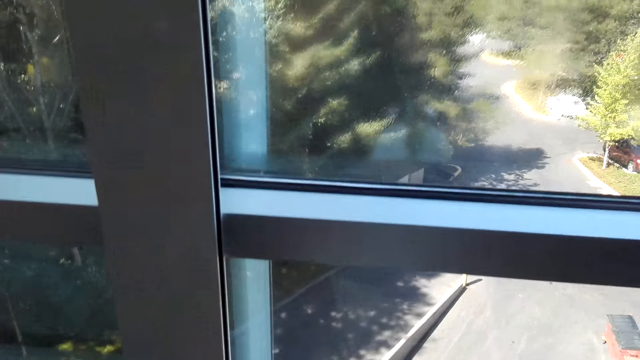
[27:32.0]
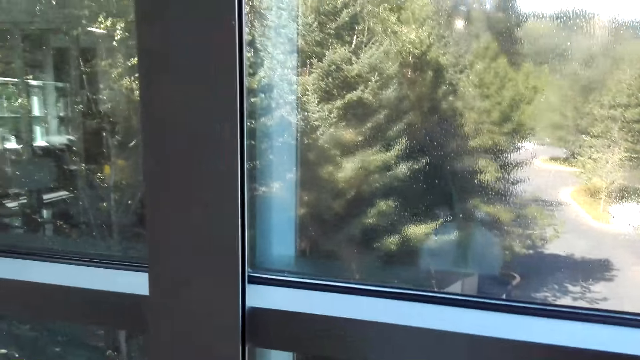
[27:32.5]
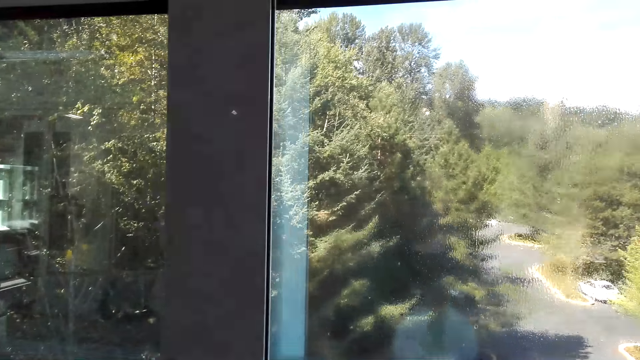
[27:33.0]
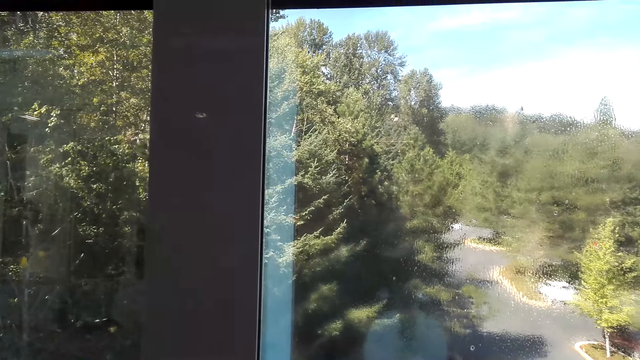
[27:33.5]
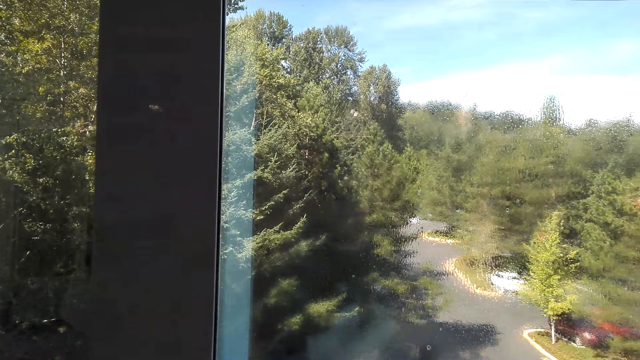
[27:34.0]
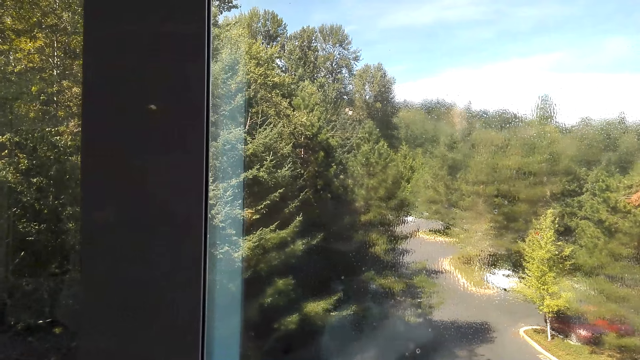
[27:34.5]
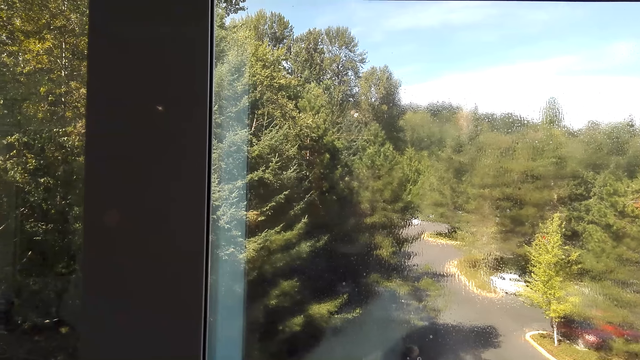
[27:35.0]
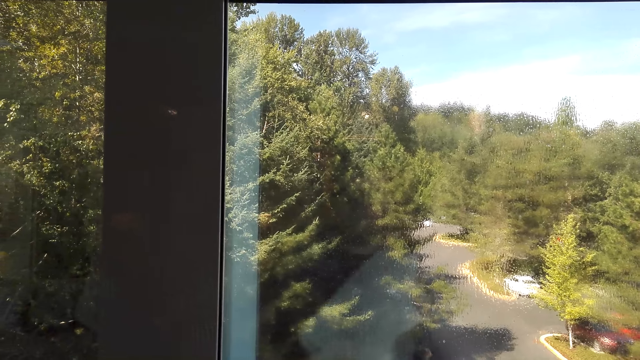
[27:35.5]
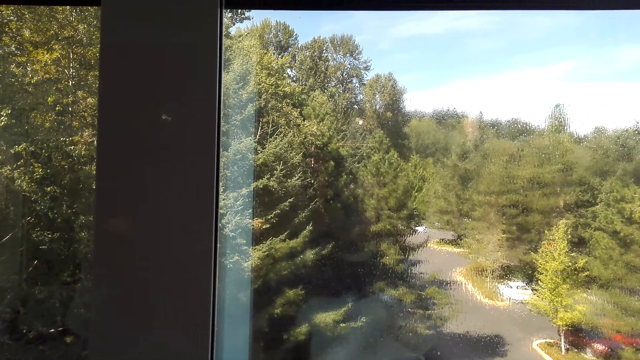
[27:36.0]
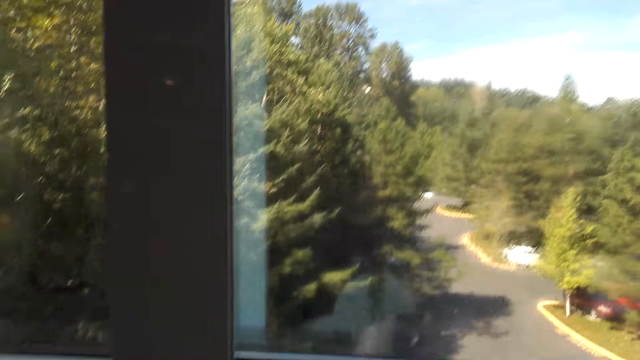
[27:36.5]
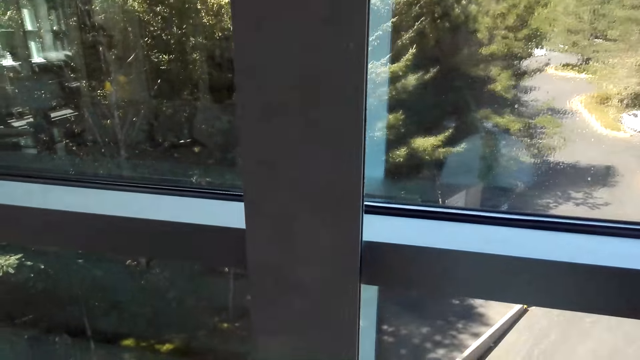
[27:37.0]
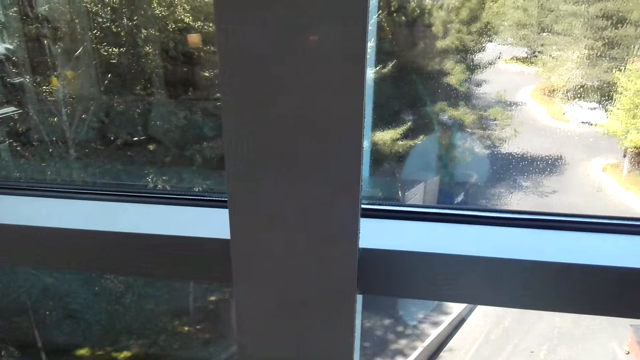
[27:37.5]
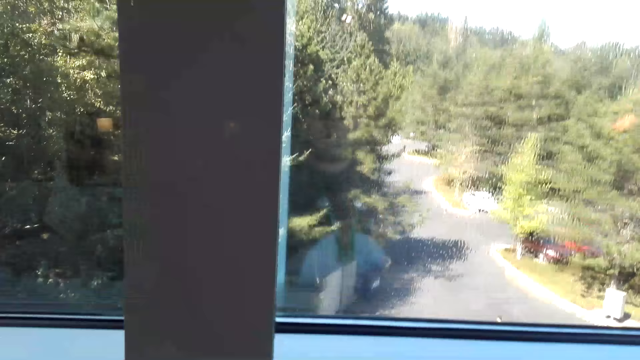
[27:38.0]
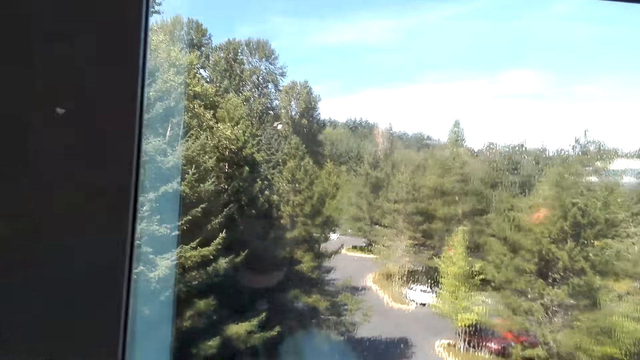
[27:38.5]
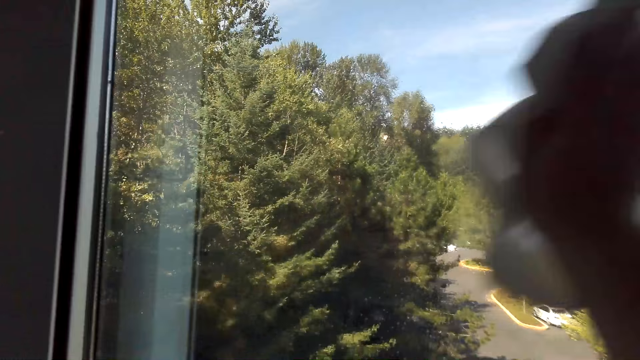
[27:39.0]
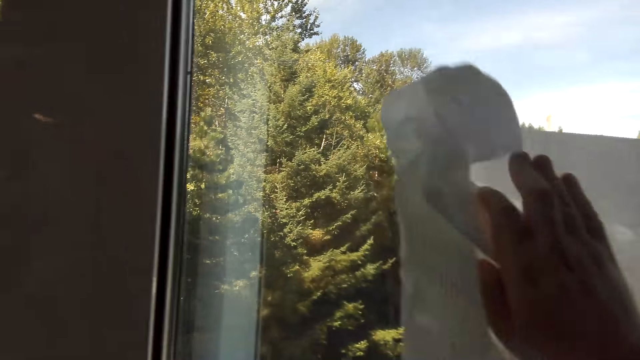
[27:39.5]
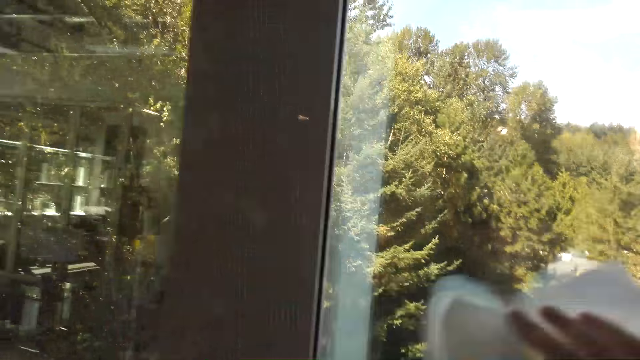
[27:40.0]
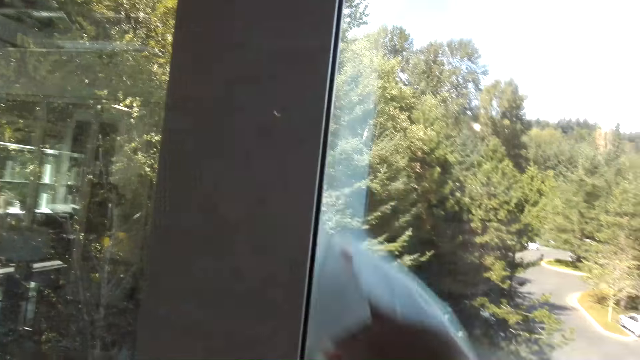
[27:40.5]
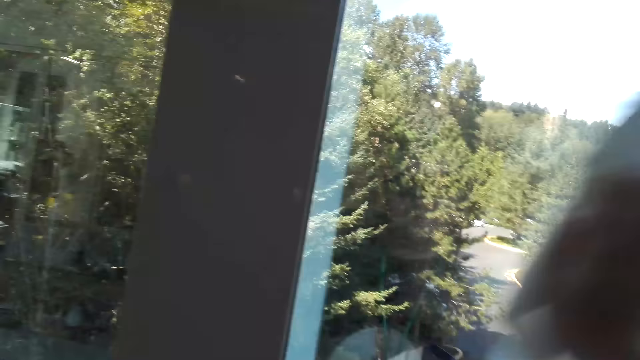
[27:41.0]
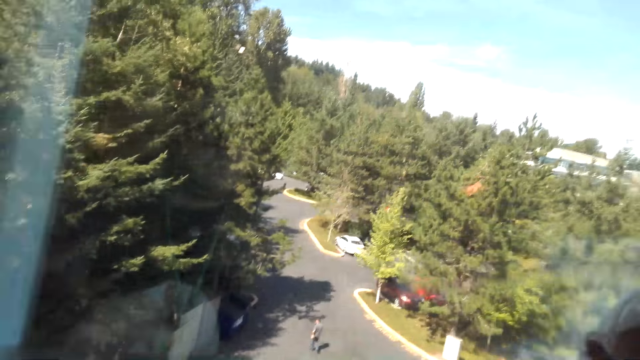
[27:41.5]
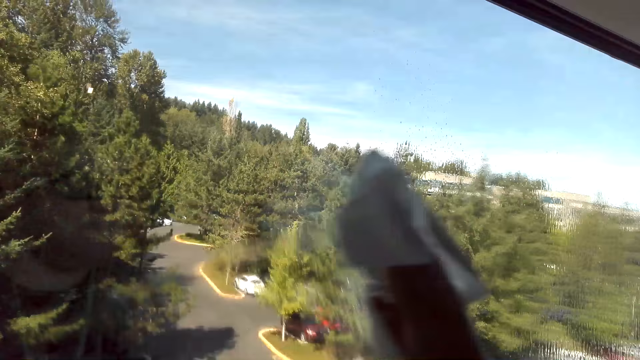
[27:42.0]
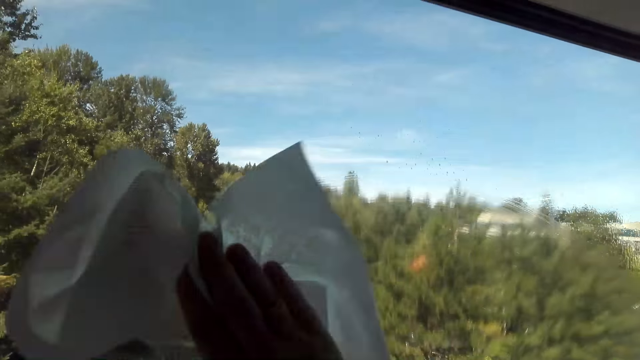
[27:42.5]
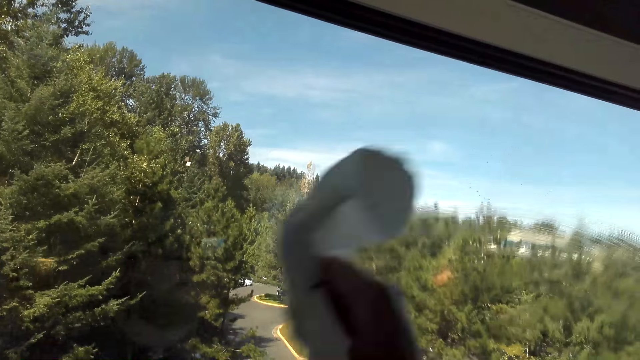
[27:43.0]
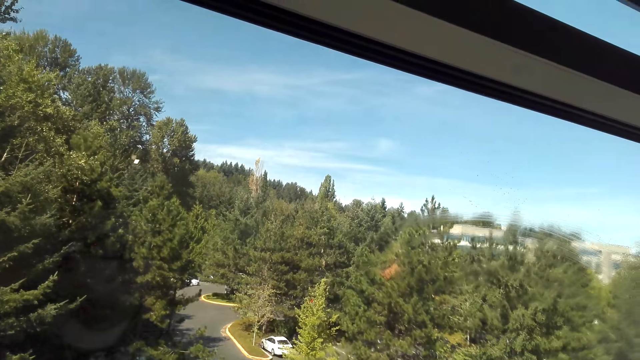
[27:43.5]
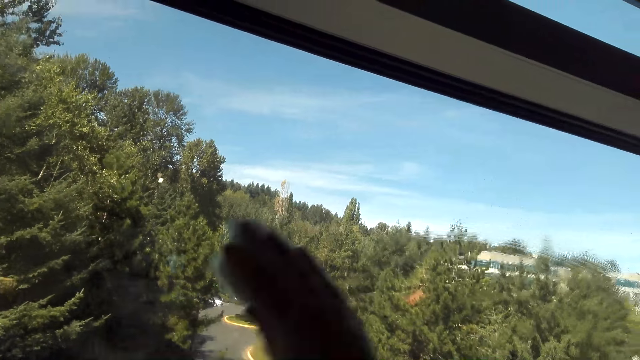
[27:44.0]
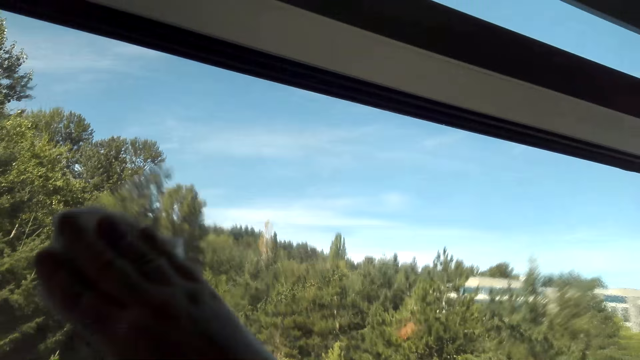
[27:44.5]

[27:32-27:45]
The camera wearer cuts a piece of tissue paper. They wipe the window with the tissue paper.

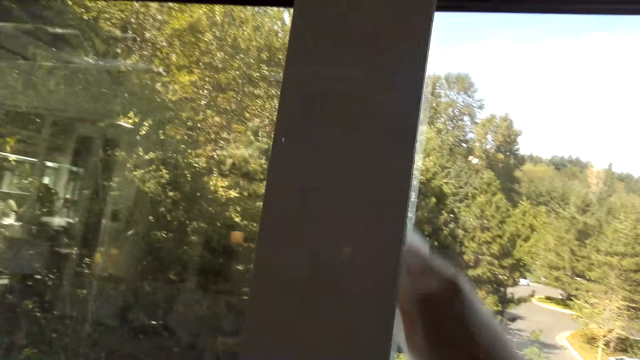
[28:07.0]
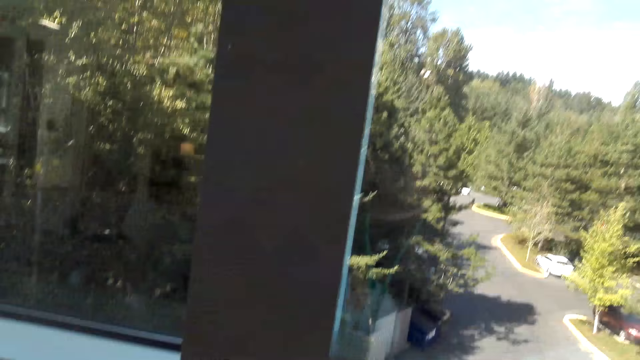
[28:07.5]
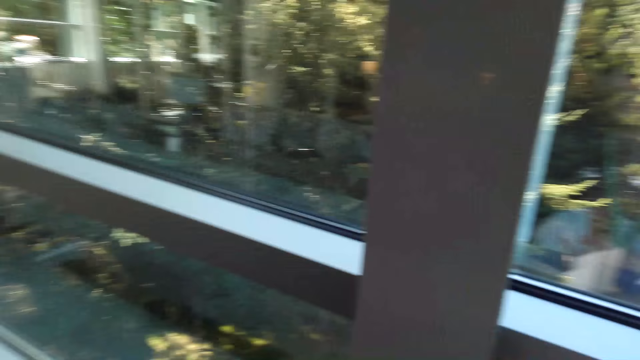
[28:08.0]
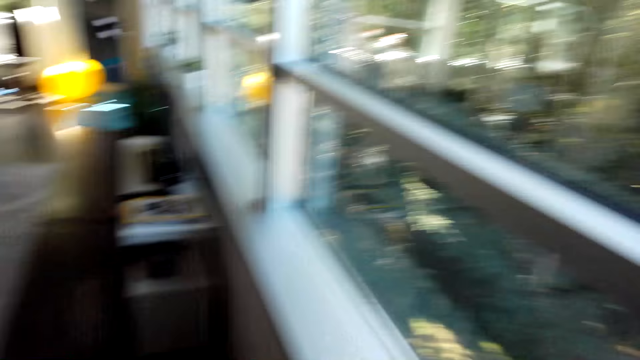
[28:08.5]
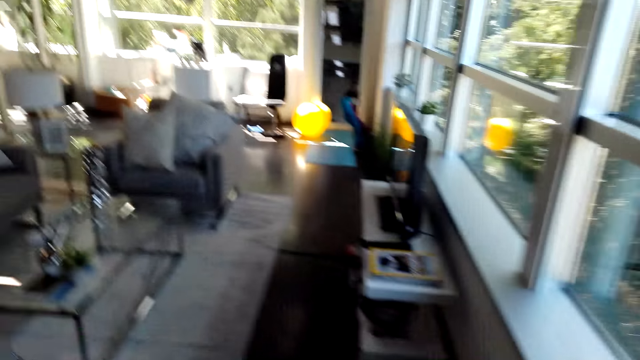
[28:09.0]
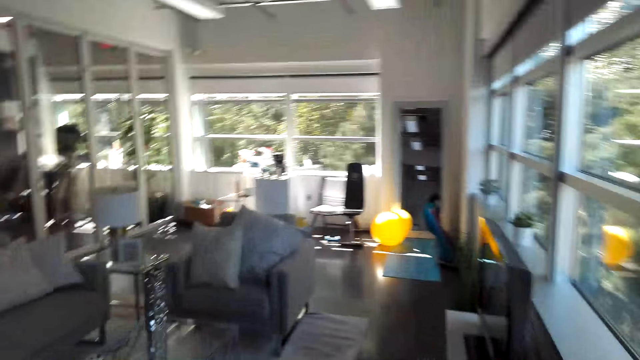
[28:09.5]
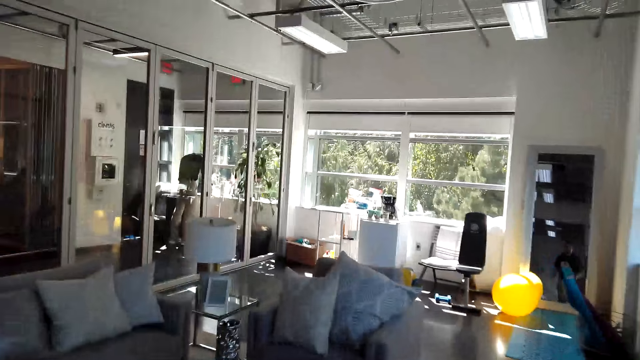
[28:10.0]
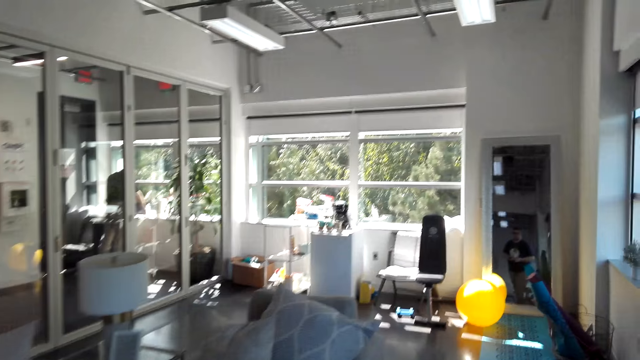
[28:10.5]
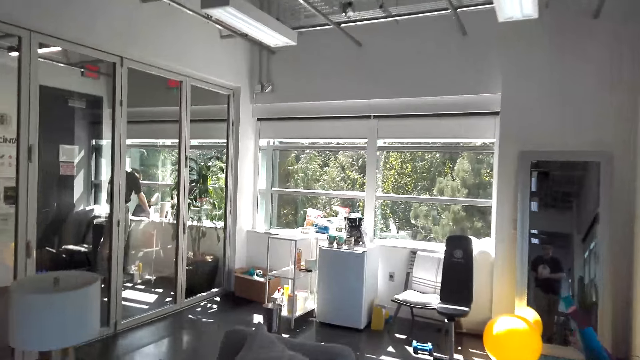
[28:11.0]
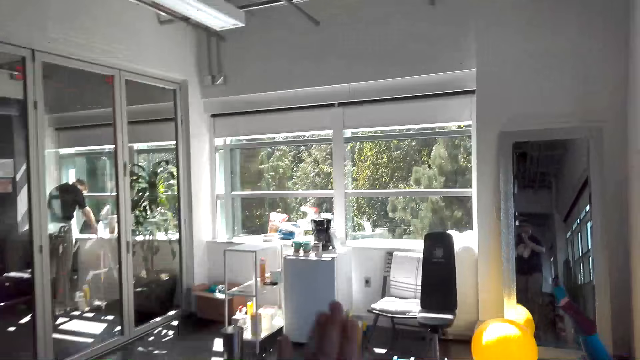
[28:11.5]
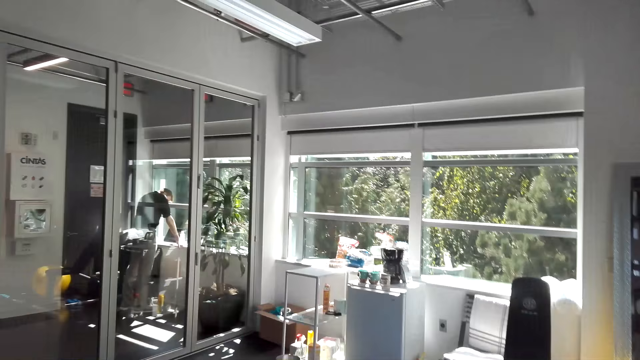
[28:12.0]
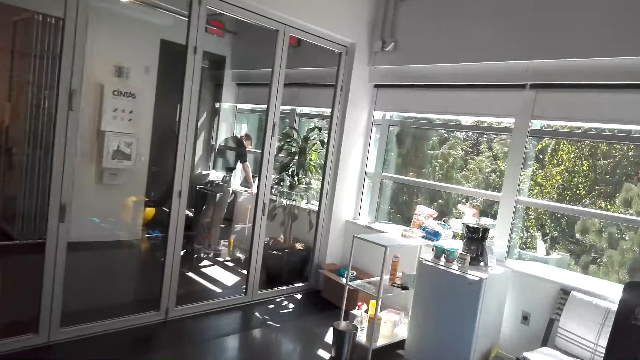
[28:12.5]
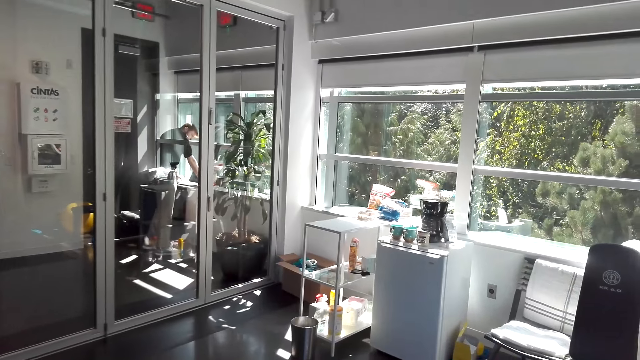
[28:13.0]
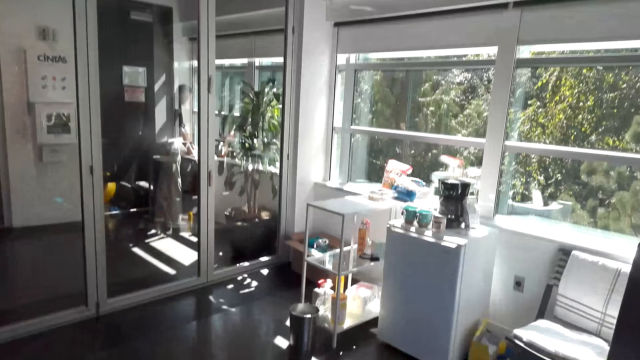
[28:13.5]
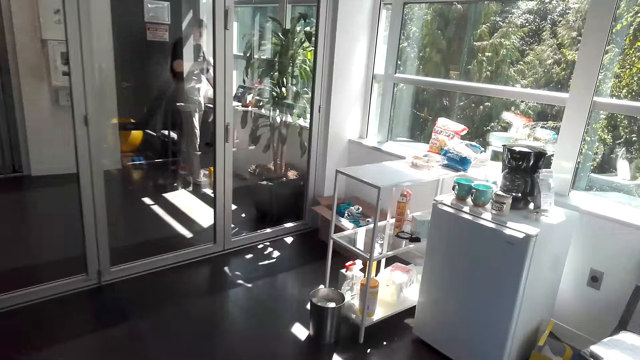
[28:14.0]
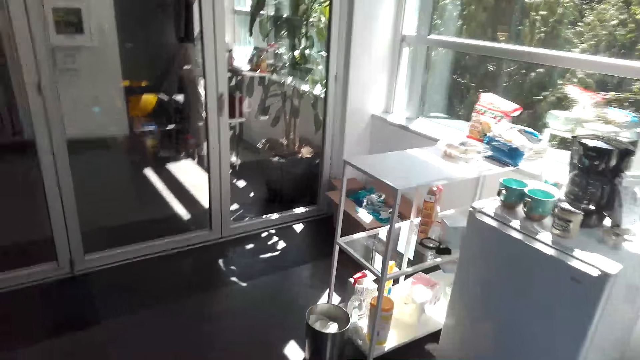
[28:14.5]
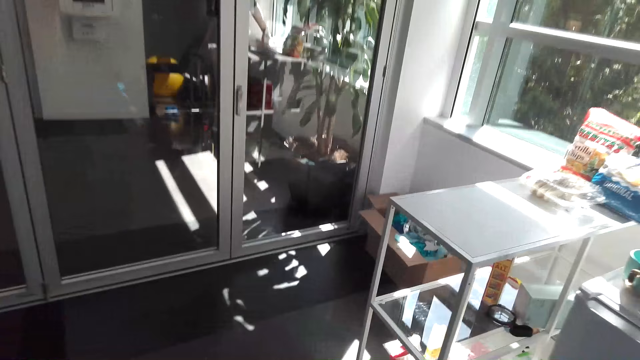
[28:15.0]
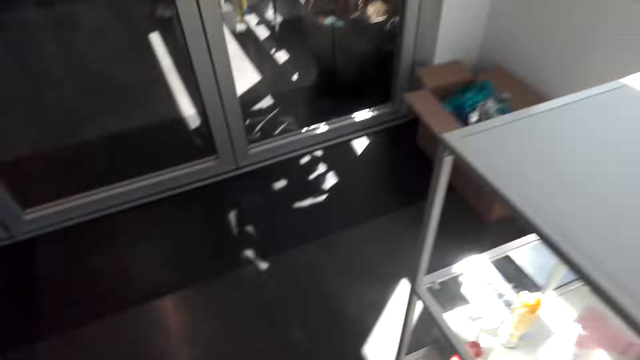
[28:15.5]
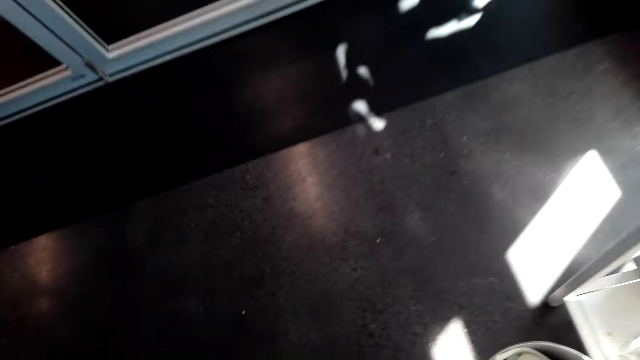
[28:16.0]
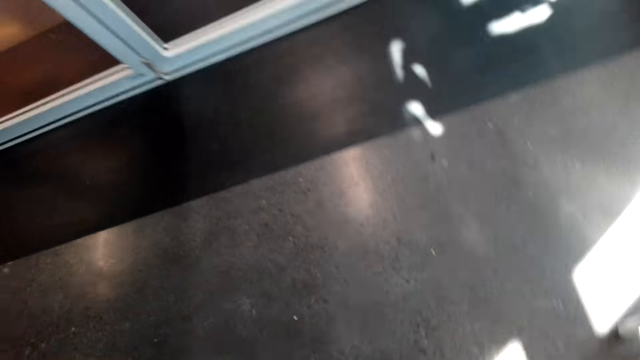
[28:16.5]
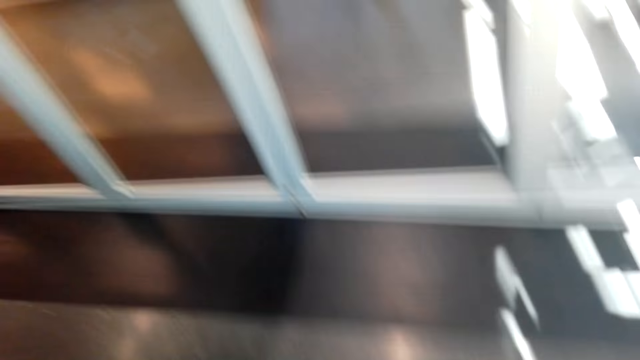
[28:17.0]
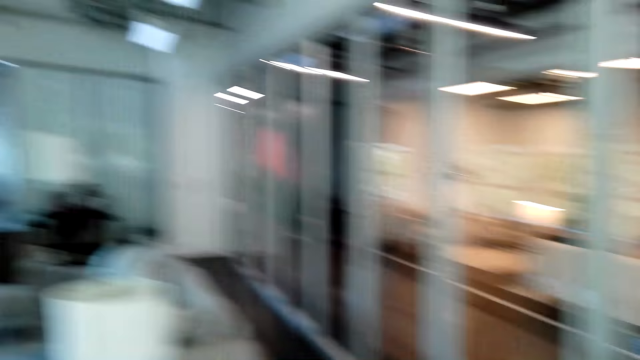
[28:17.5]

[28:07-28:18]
The camera wearer walks in the room. They throw away a used tissue paper. They walk in the room.
